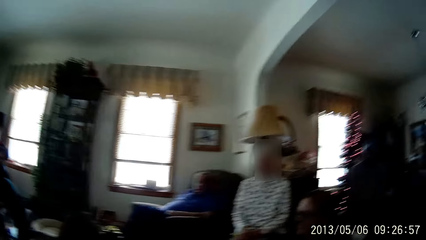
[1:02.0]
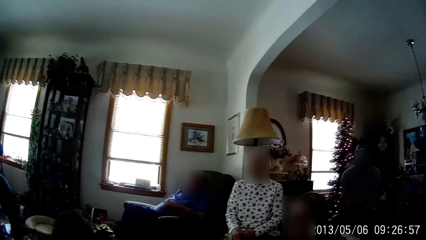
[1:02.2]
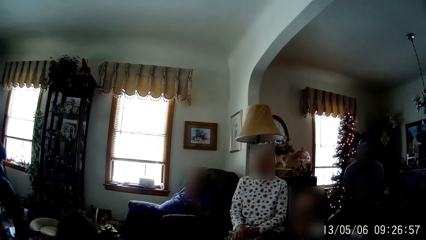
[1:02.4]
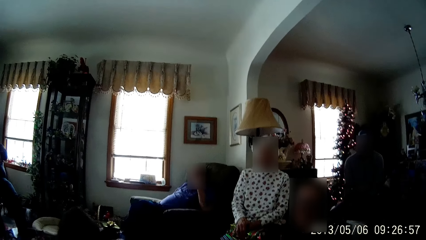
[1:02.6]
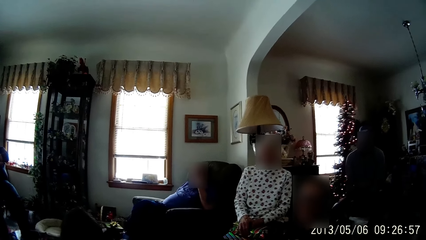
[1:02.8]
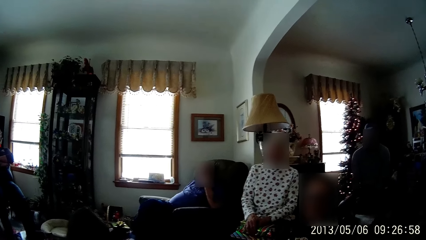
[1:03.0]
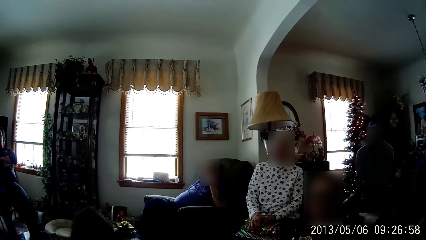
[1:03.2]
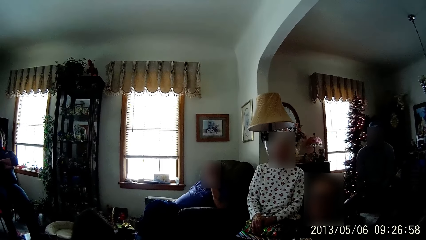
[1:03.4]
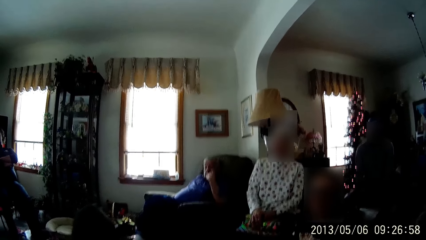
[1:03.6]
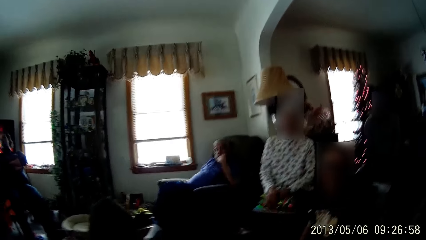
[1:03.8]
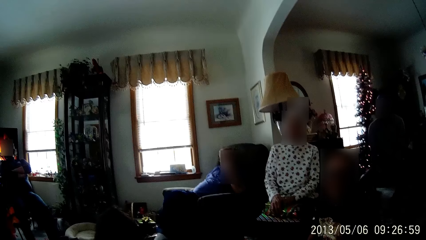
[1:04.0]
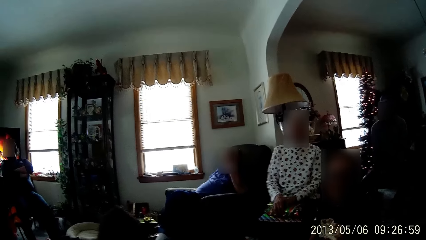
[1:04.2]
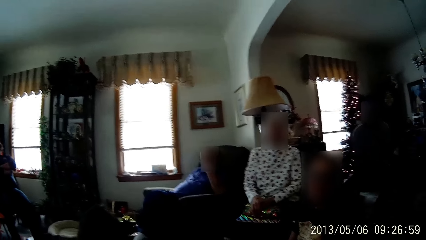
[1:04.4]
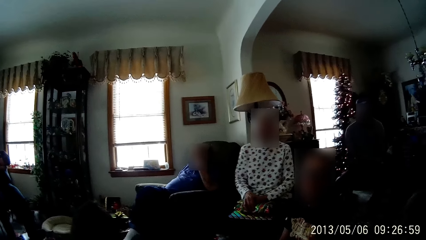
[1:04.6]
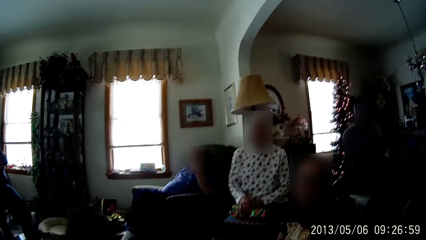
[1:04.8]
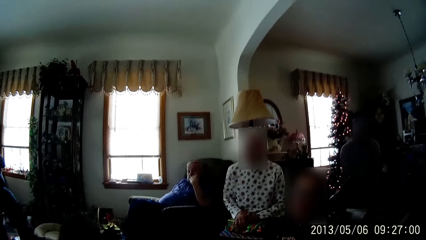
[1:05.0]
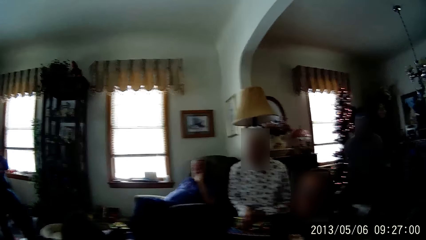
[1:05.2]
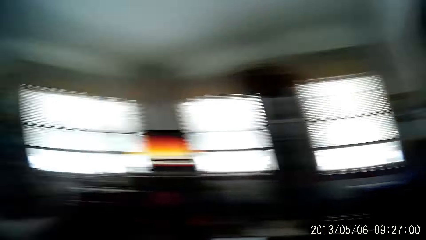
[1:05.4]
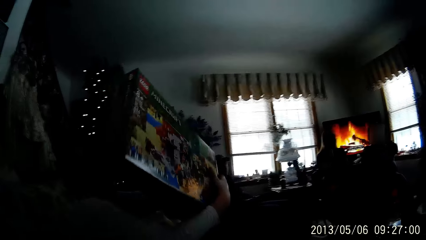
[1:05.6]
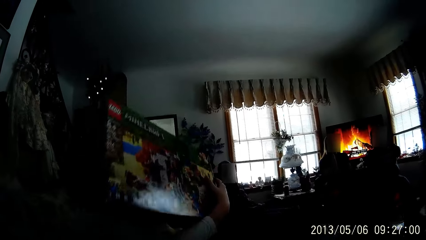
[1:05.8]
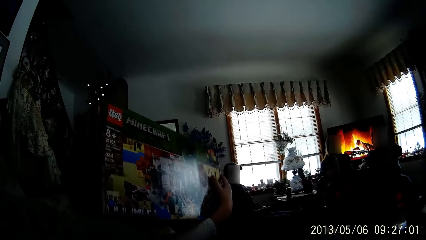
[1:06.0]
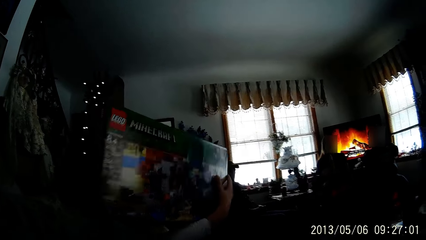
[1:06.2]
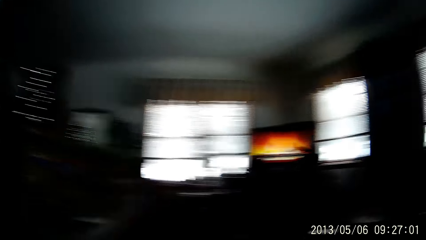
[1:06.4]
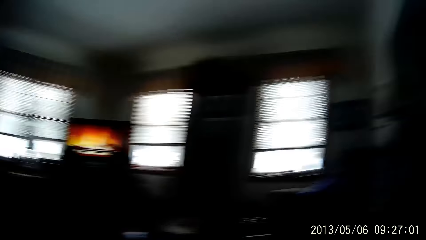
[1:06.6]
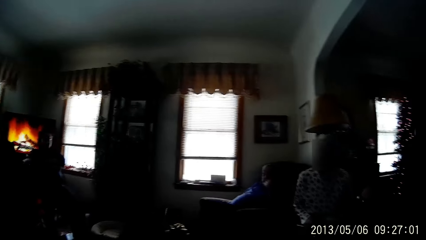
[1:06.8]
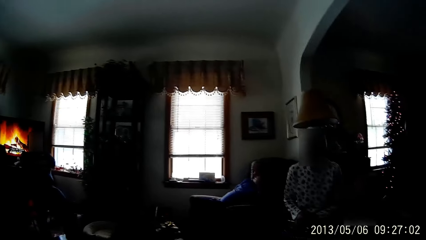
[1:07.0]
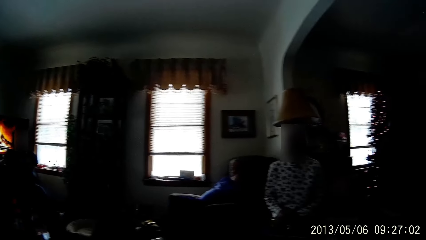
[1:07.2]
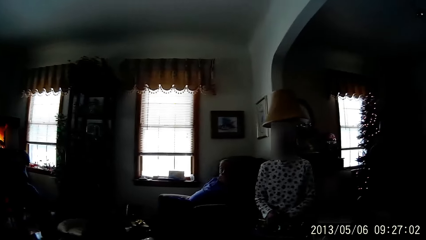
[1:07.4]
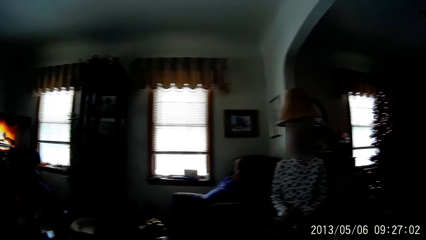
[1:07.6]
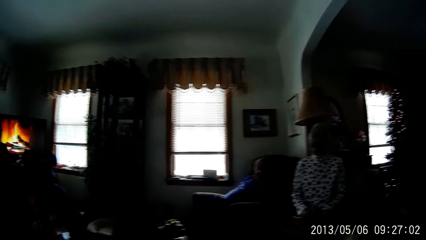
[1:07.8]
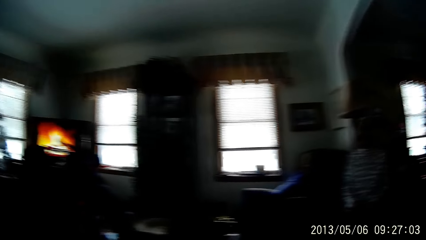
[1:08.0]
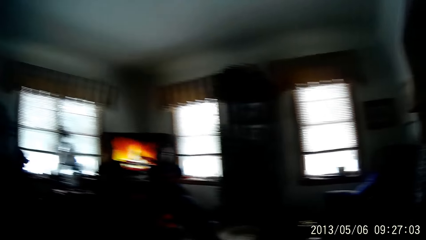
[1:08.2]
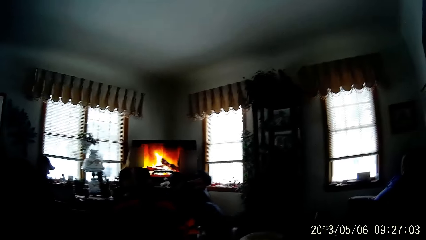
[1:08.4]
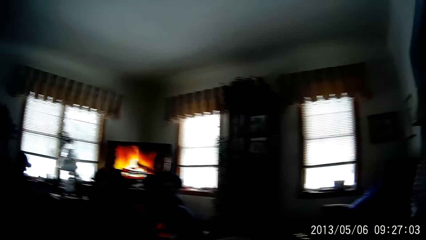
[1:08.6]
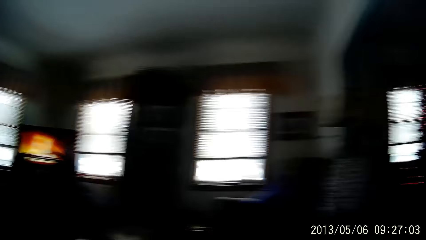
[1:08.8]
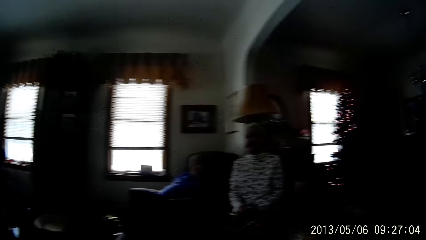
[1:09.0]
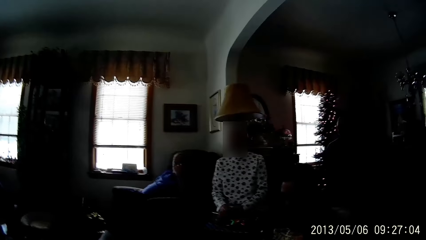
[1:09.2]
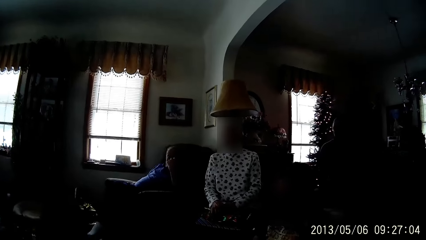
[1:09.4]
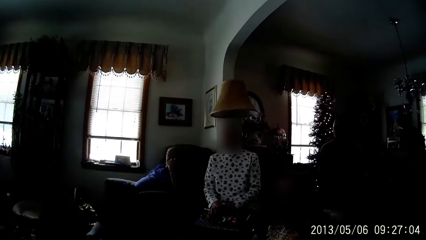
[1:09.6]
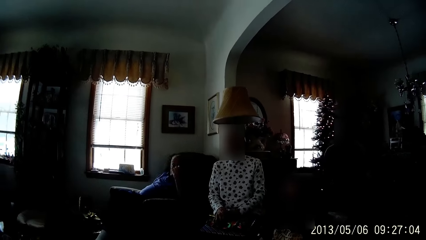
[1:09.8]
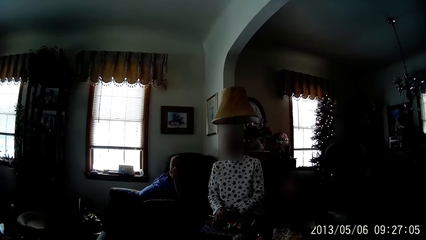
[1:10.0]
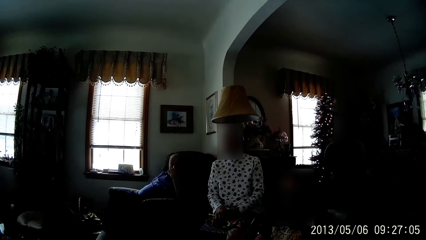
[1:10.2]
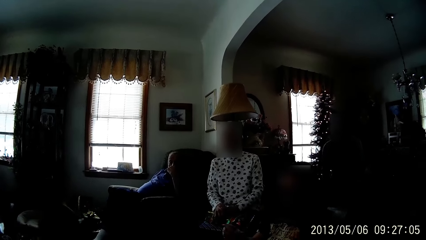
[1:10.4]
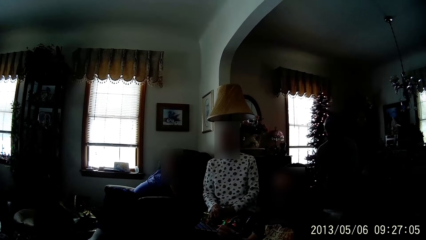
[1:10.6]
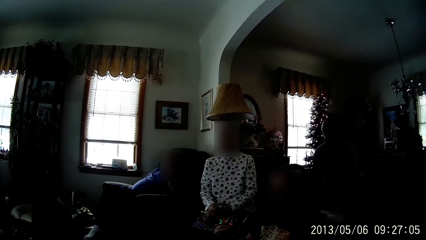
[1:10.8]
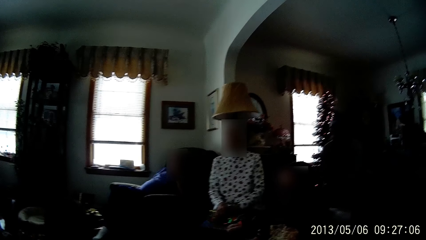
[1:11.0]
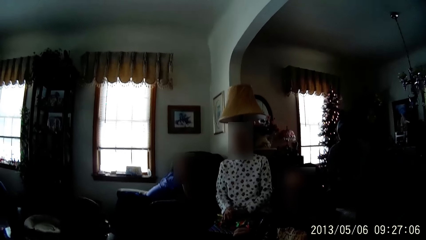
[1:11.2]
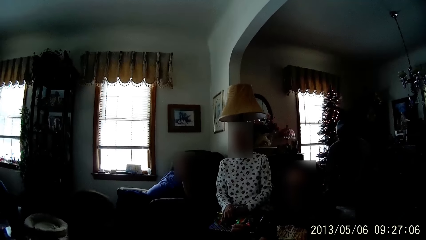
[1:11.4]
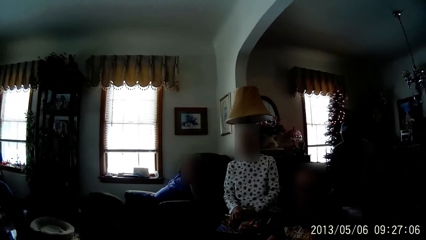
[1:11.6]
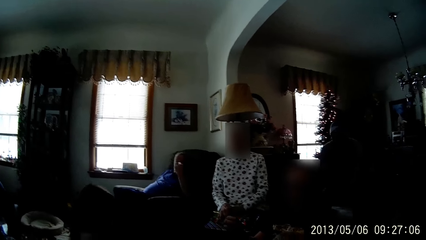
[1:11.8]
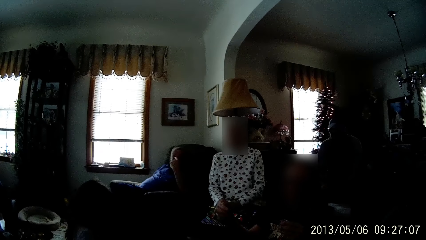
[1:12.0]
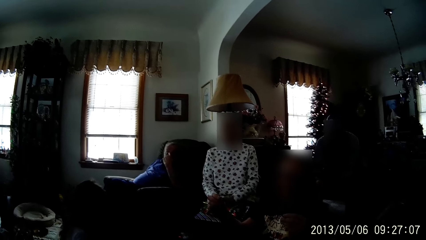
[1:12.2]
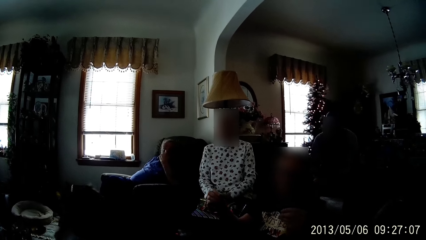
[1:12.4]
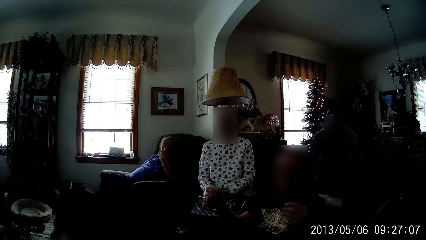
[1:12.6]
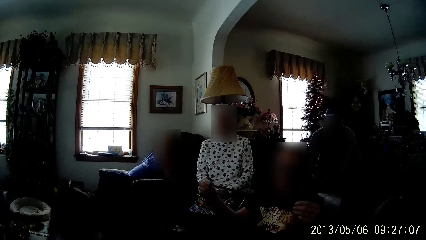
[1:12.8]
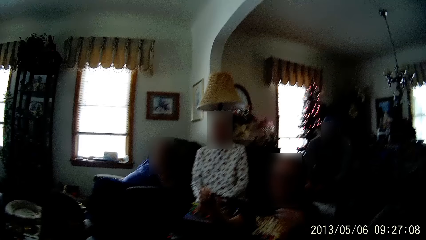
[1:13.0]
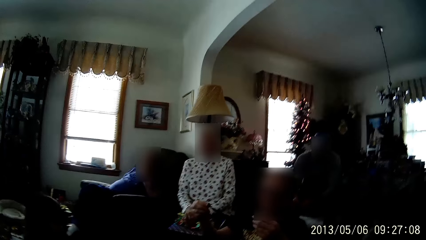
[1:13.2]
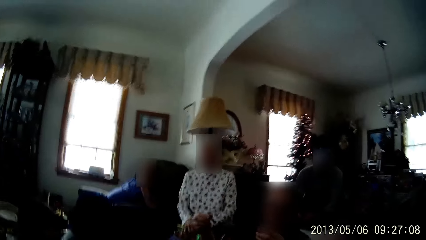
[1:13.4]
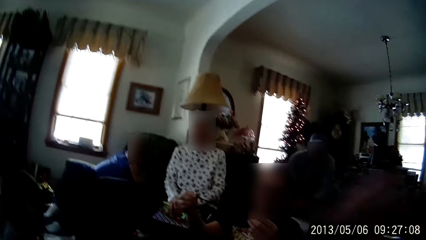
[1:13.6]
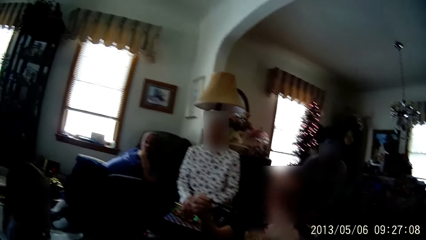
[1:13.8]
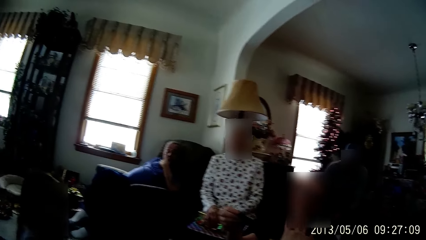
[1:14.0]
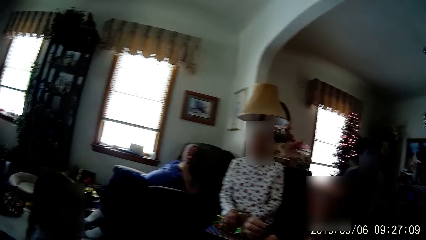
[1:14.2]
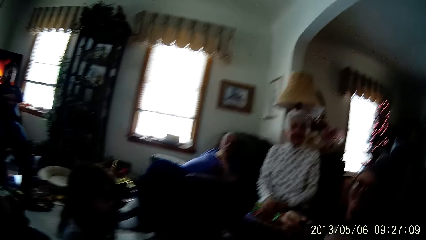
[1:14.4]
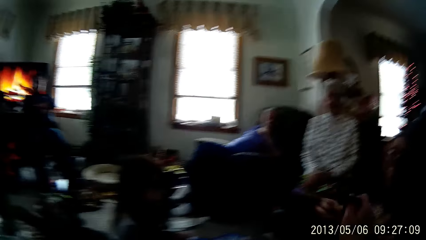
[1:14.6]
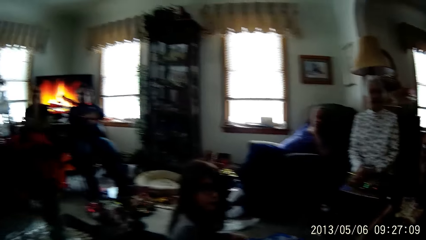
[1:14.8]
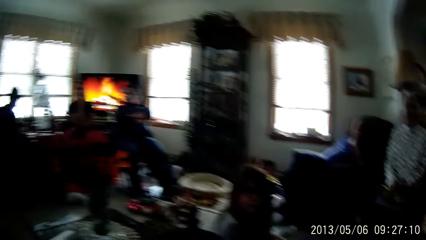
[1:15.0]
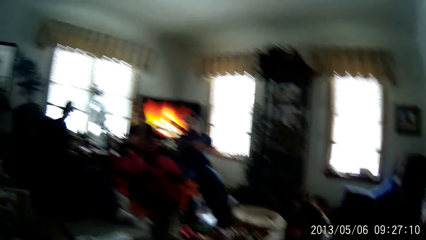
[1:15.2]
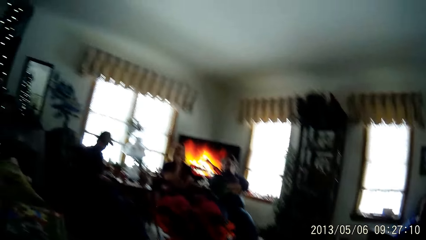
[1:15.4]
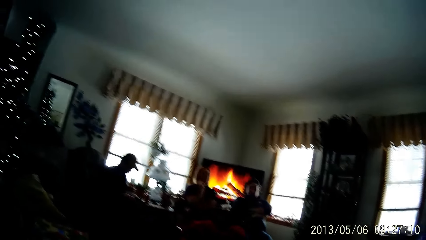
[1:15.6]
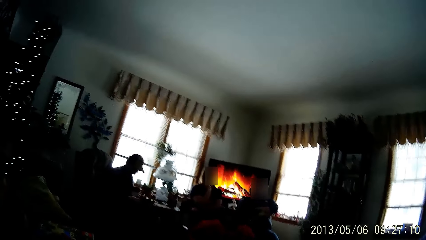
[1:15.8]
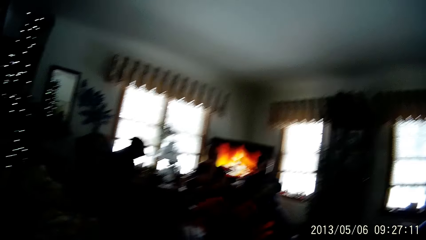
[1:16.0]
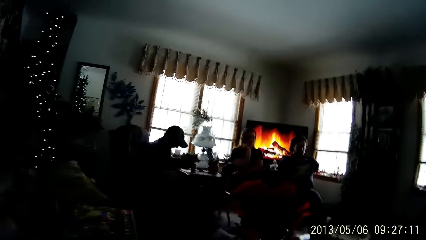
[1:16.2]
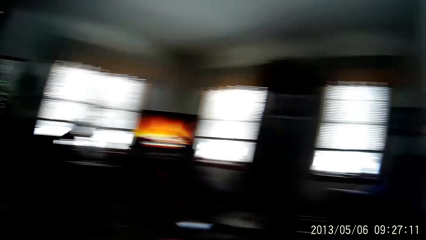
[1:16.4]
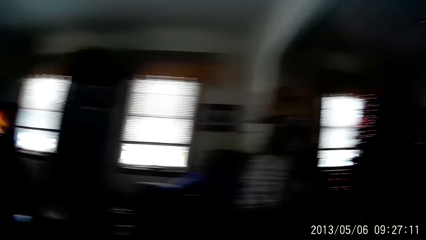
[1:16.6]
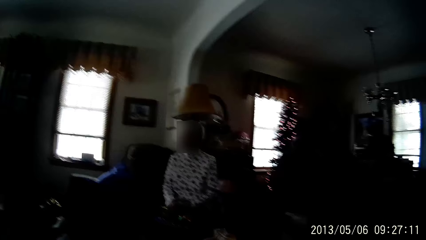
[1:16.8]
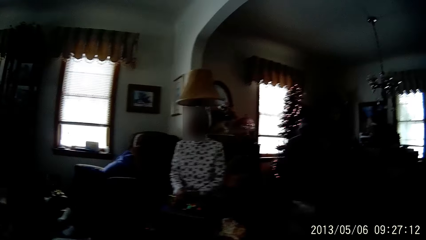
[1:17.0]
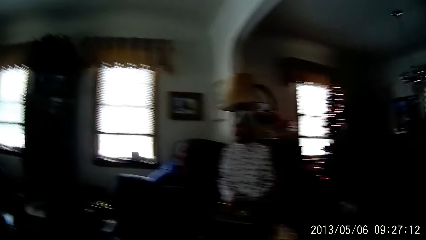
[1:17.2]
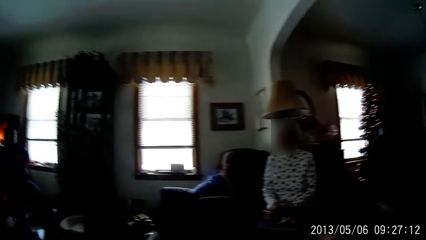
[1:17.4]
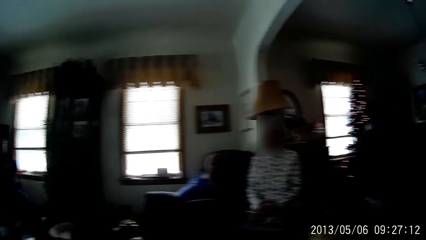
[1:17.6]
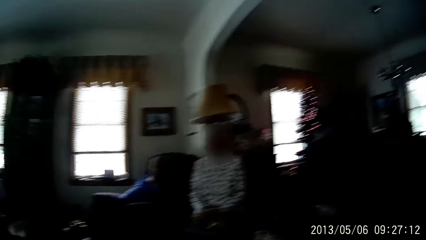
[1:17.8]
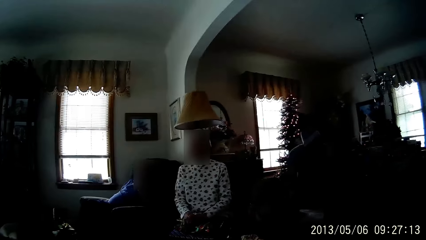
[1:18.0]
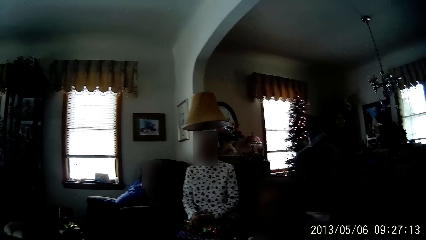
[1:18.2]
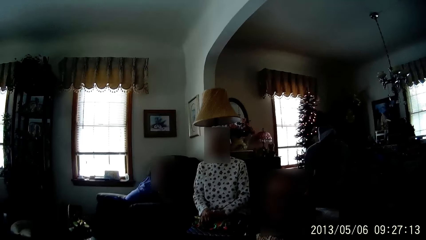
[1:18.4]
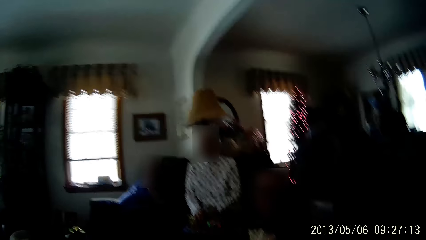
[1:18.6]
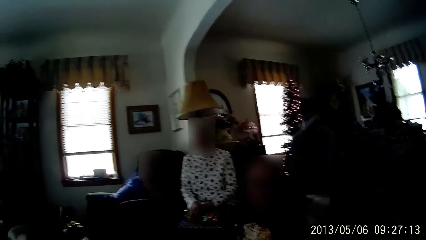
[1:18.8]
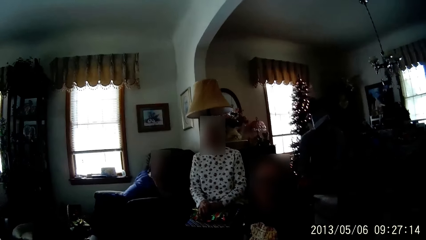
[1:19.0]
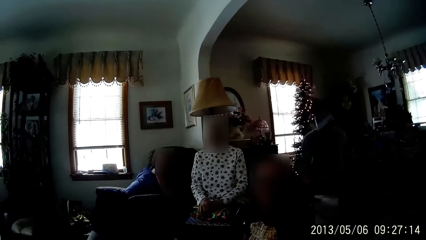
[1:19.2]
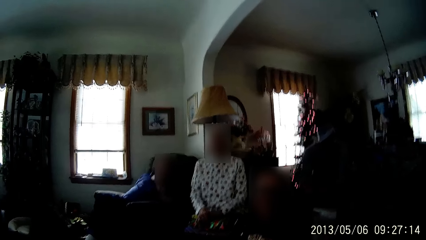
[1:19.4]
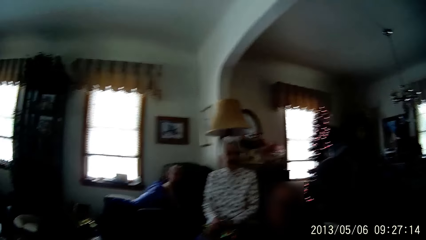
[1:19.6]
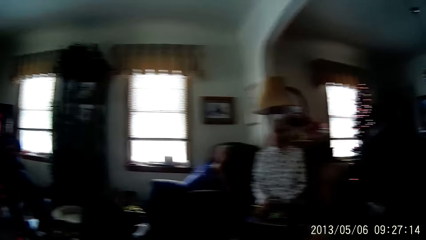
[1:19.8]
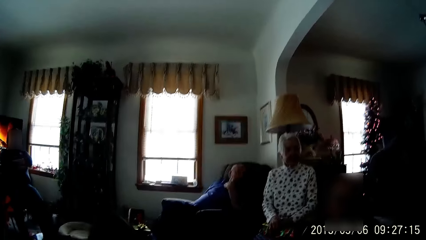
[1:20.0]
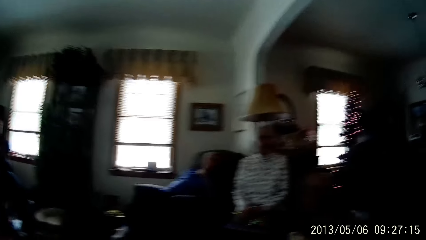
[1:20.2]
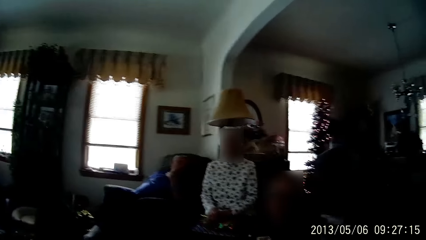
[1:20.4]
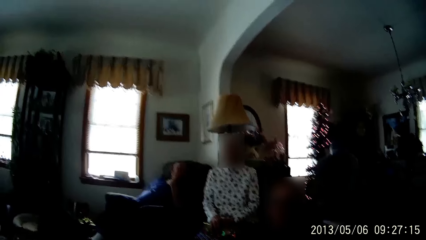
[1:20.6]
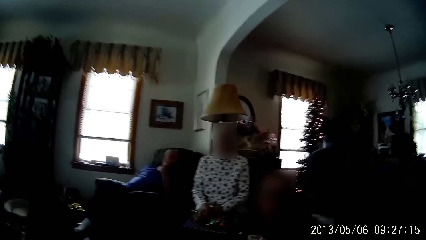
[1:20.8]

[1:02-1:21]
A man puts his left index finger into his mouth. The man touches the face. The camera wearer looks around in the room. A person lifts a box of play games. The camera wearer looks around in the room. A woman converses with the camera wearer. The woman stretches a rubber band with both hands. The woman gives the camera wearer the rubber band. The camera wearer looks around in the room. The woman converses with the camera wearer.
